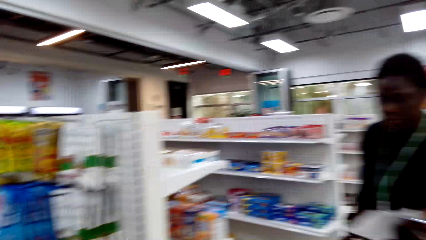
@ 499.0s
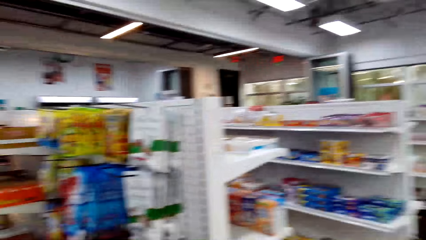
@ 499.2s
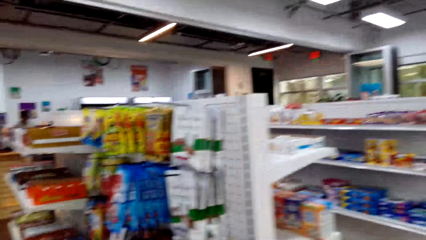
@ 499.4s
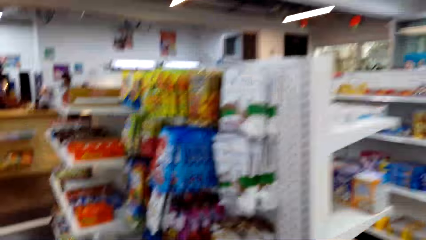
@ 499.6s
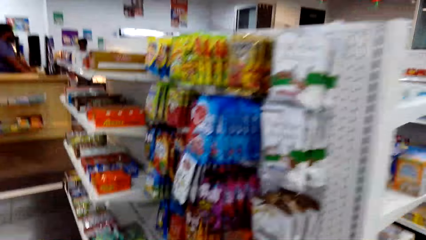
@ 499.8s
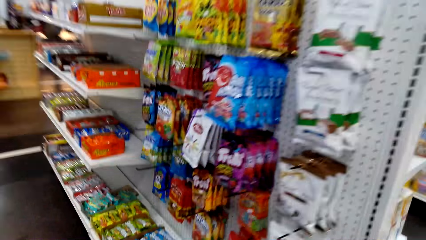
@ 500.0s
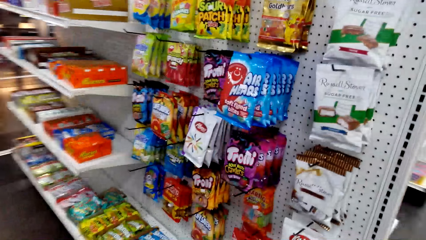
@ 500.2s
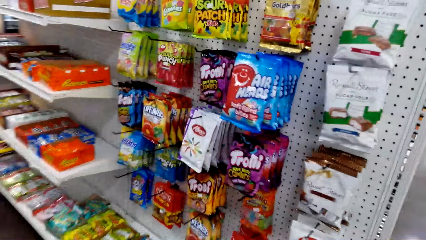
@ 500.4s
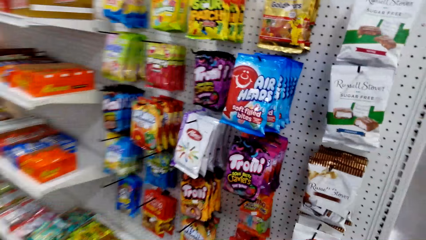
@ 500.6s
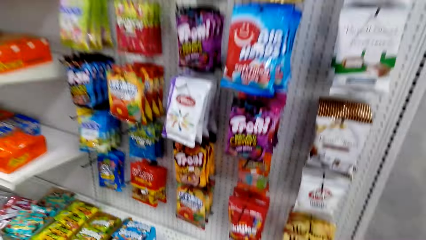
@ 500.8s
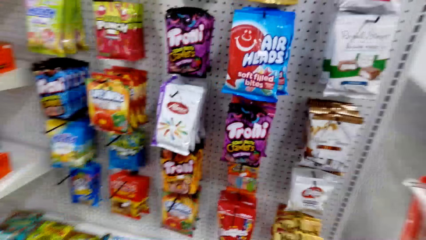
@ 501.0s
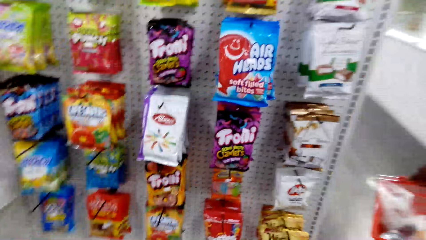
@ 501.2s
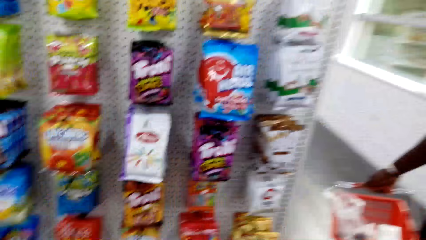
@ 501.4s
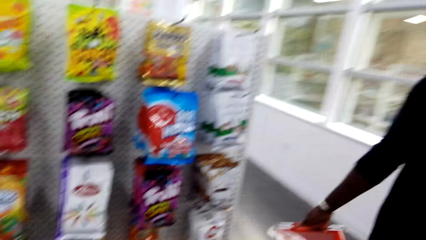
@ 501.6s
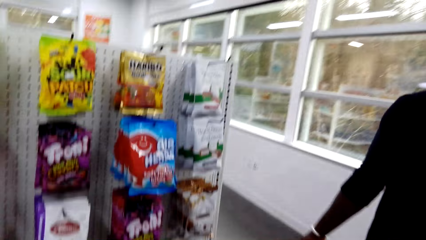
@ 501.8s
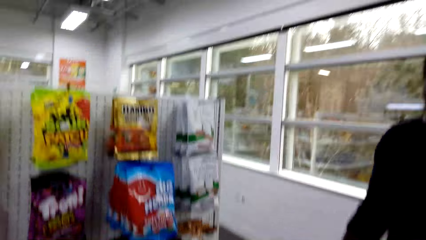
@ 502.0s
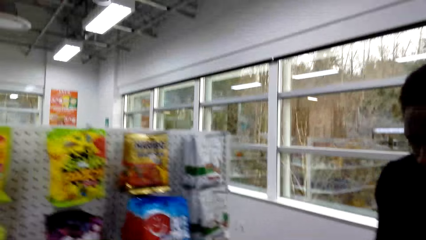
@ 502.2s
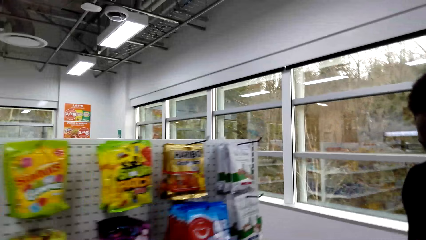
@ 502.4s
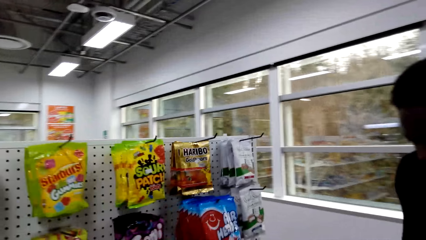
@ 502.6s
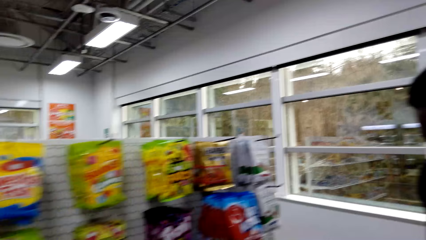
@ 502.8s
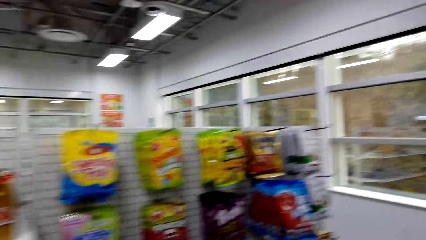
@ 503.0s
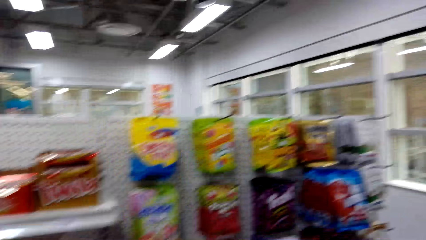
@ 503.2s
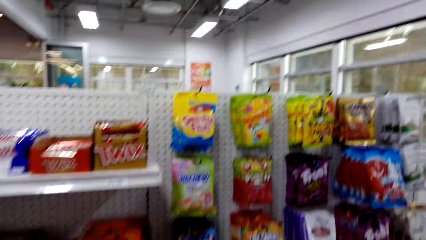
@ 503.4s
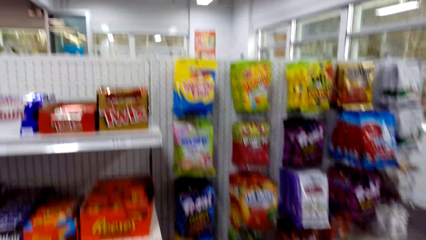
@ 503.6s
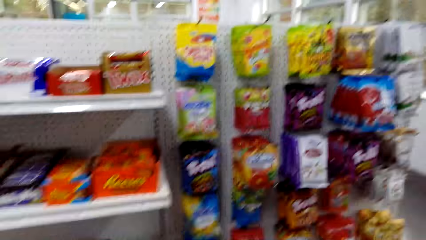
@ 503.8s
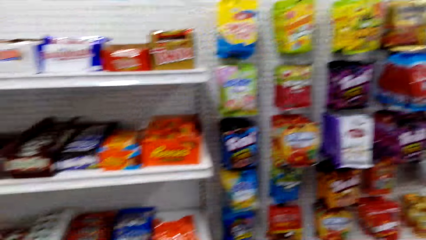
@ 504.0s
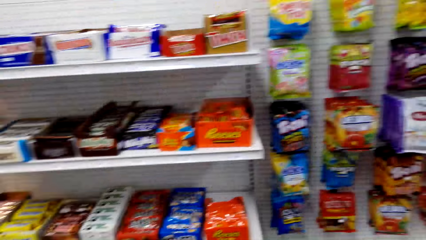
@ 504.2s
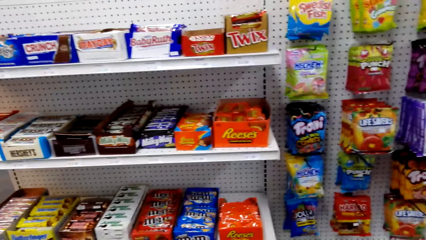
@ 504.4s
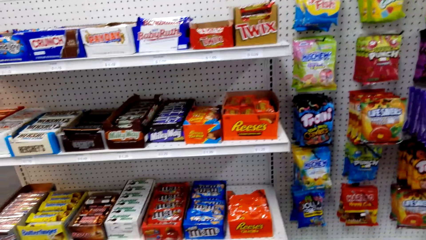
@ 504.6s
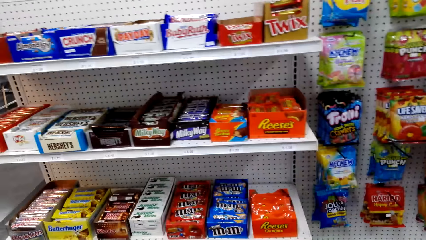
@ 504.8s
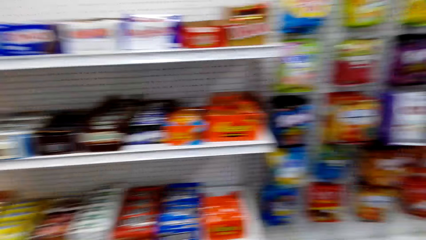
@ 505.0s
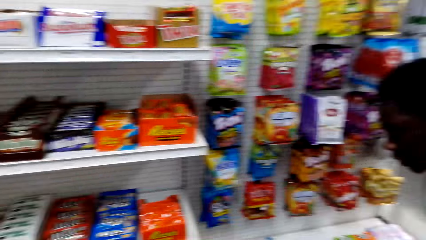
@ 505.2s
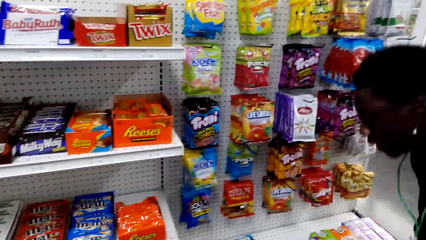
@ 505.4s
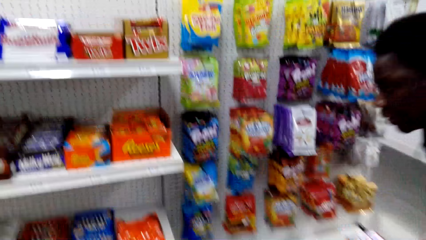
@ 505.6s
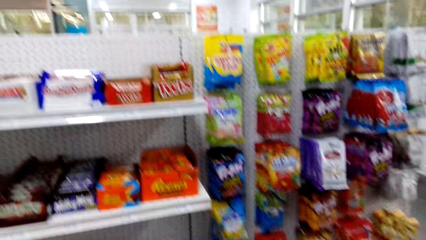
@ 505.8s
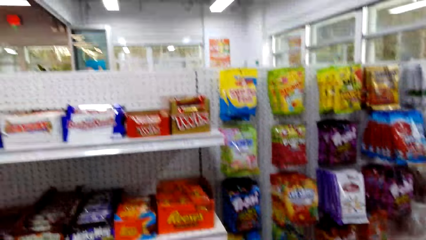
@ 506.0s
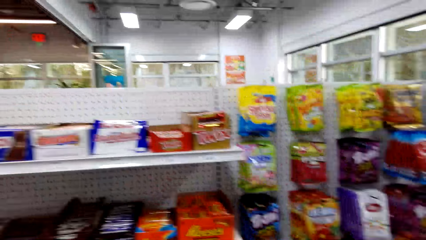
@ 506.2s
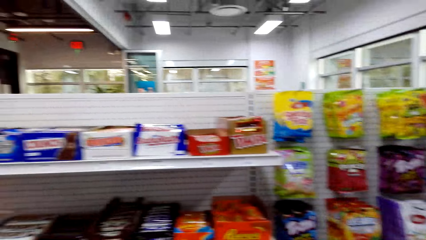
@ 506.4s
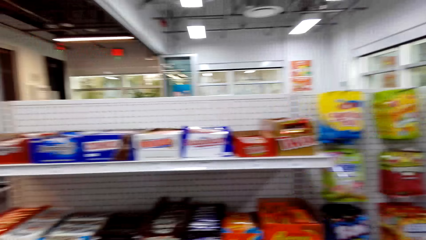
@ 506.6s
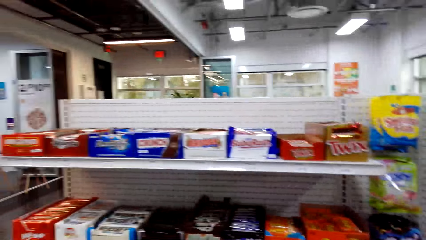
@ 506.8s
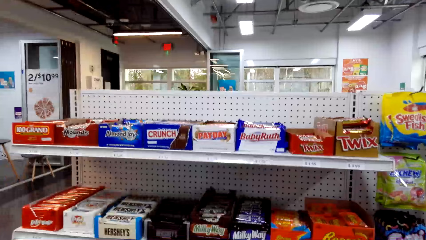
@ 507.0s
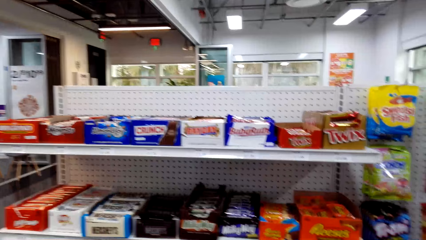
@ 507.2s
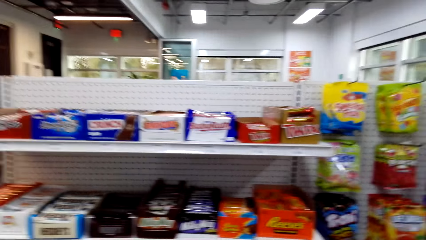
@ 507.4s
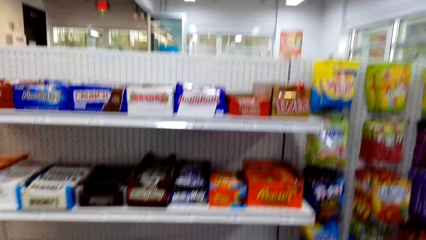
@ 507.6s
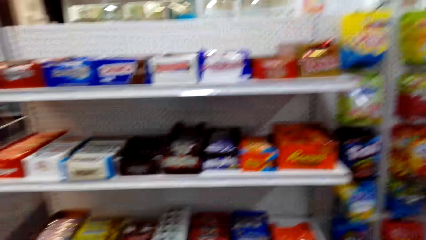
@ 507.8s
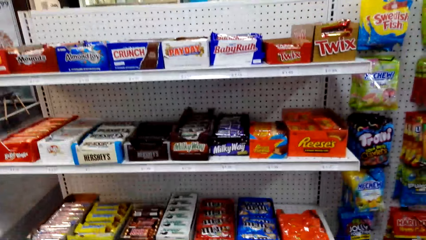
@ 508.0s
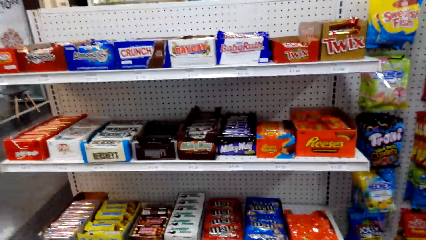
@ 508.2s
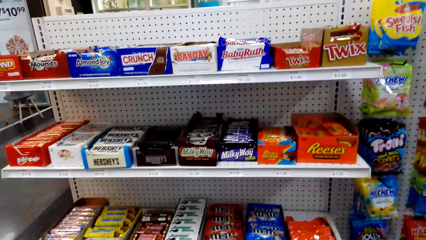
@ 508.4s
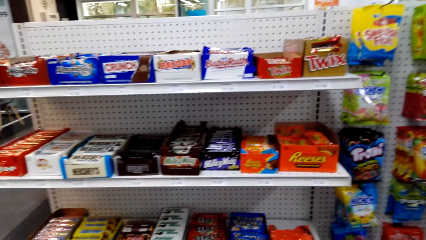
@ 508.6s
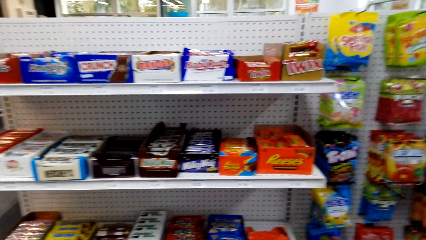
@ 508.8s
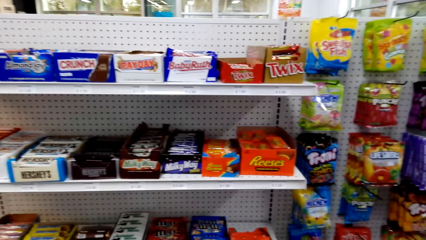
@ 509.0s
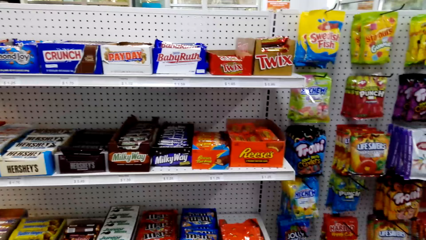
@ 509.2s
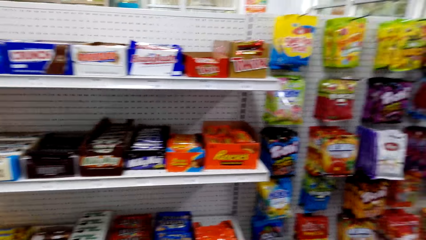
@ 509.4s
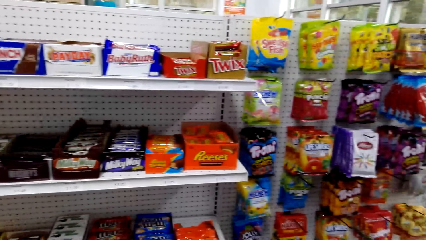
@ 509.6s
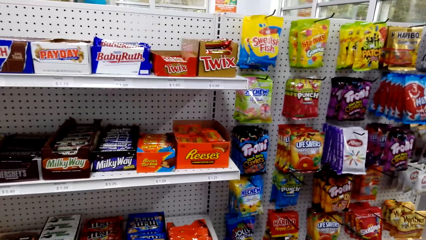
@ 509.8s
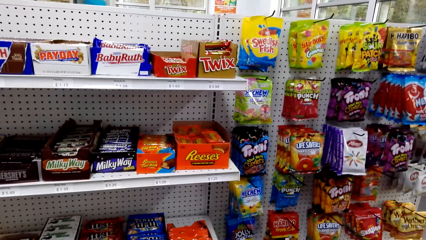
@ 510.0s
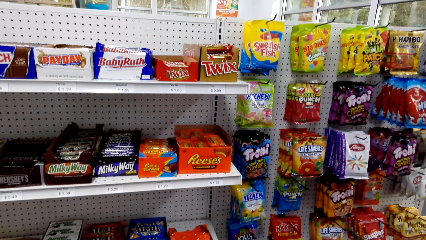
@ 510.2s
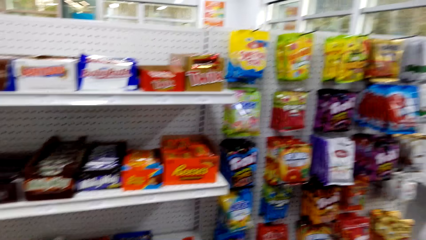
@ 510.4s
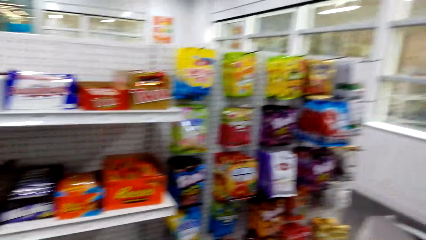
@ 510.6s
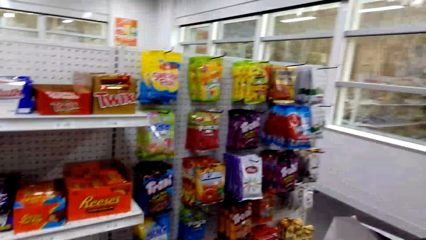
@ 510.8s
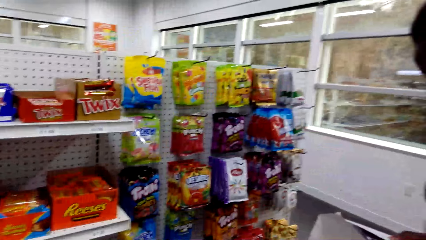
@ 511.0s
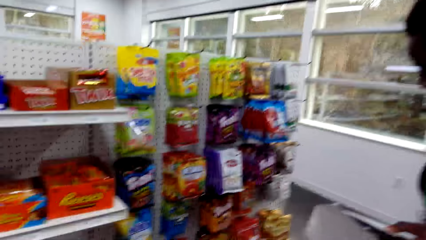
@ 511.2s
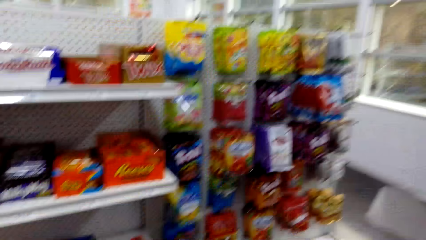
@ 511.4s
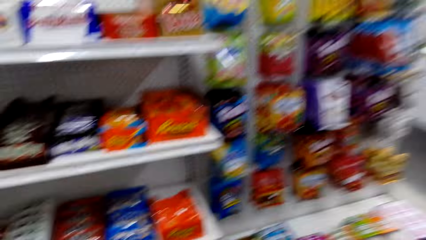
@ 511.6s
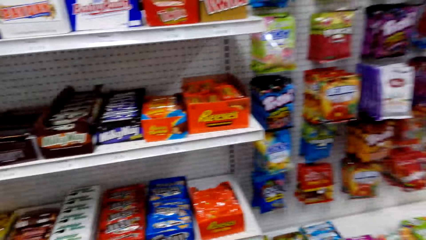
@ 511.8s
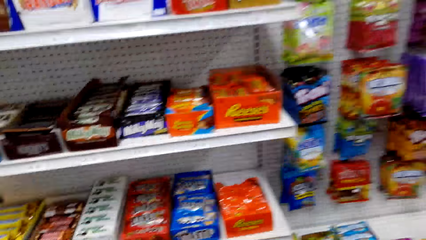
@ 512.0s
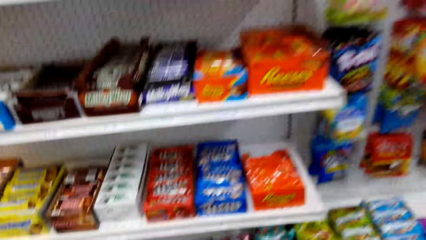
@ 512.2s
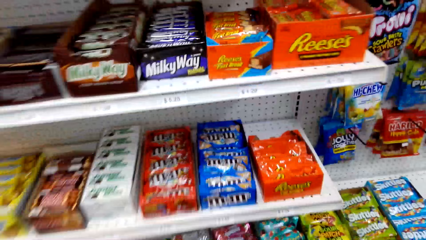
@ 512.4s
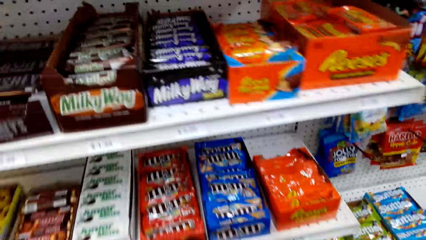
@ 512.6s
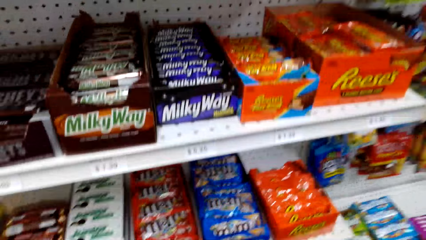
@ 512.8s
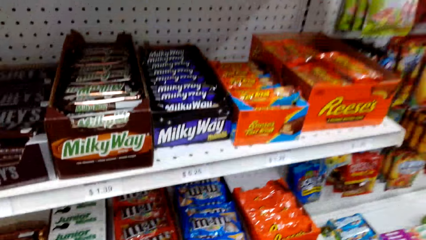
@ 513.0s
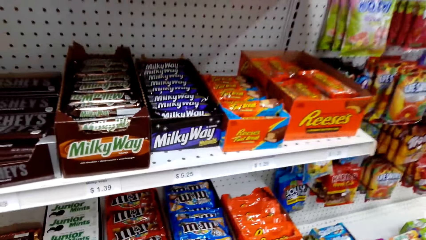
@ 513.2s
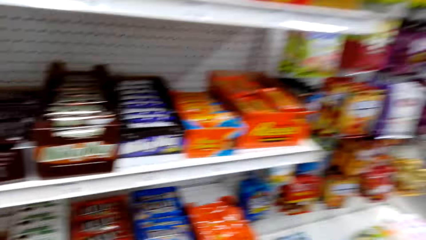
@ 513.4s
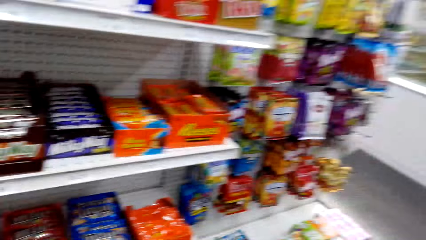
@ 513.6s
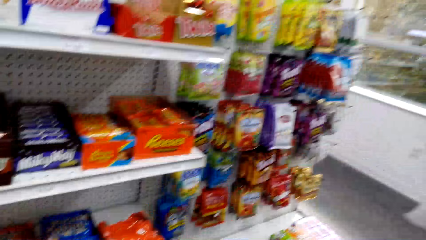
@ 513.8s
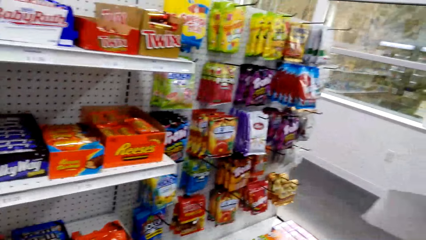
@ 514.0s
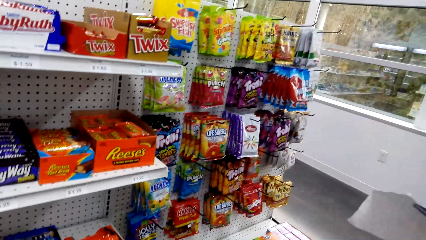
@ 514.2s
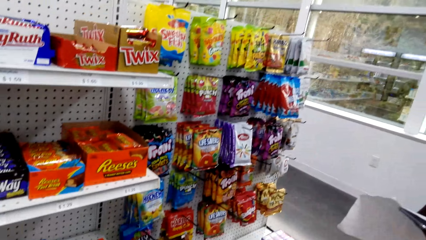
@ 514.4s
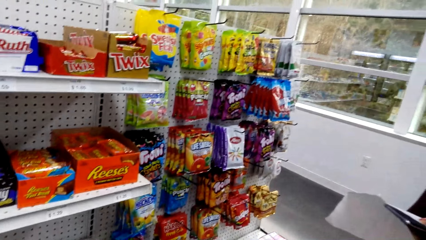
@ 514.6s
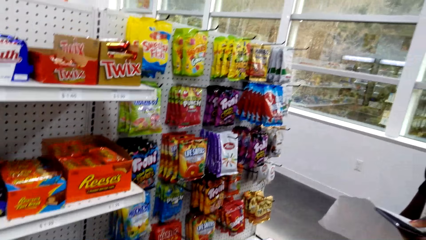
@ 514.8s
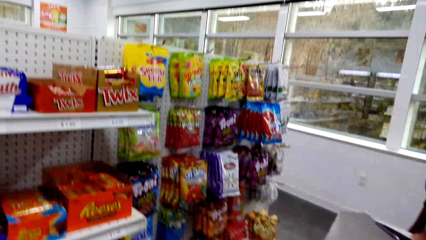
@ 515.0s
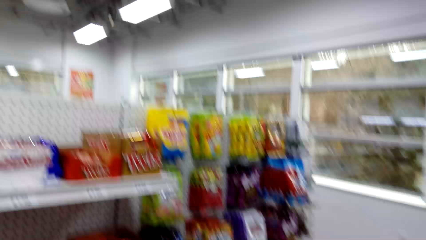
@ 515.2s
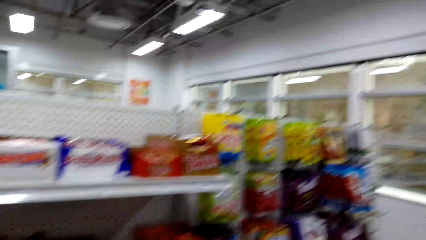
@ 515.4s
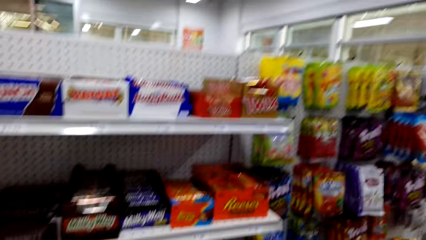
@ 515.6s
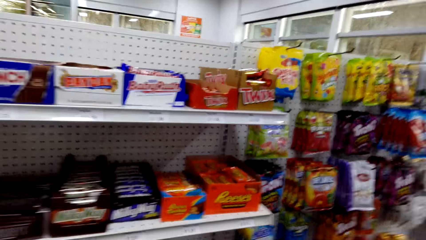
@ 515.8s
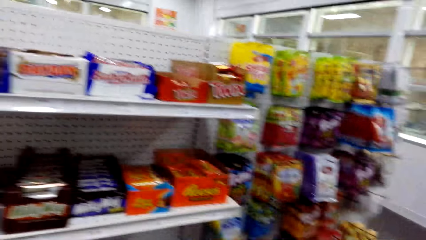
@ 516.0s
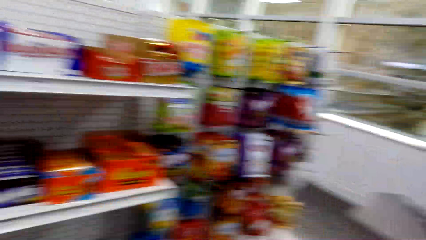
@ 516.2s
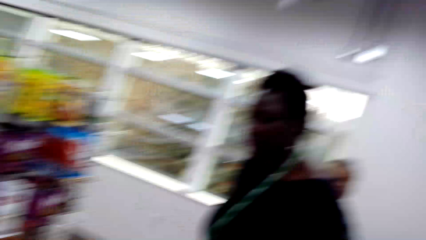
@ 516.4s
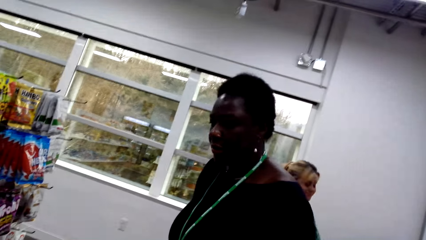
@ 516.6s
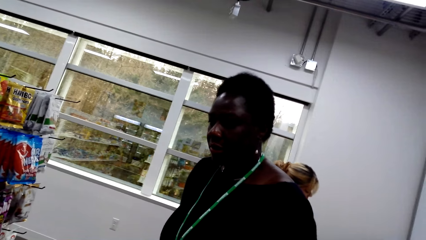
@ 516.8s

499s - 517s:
A woman looks at the shopping list.
